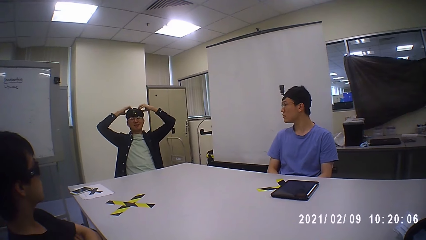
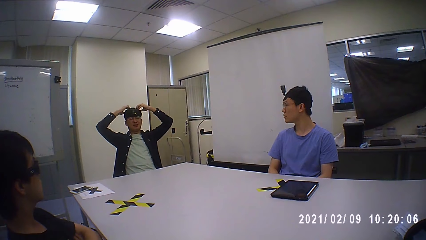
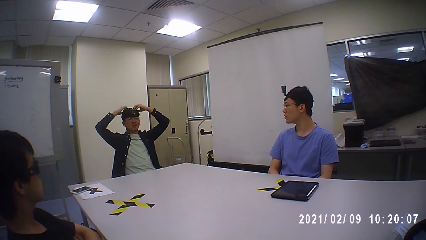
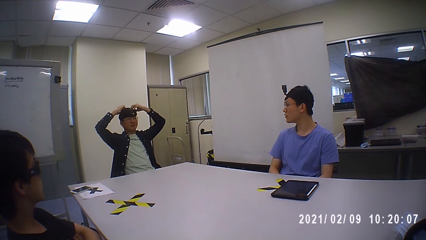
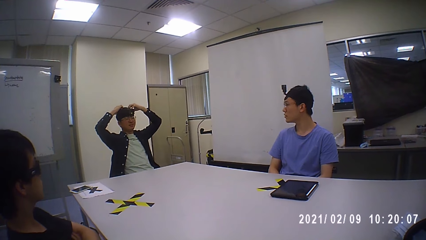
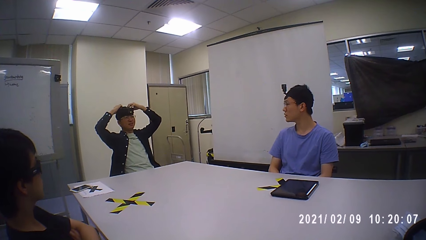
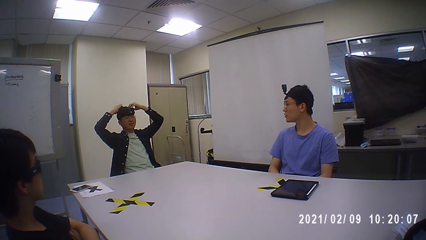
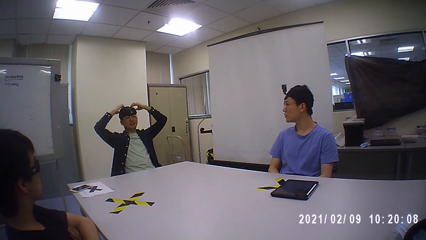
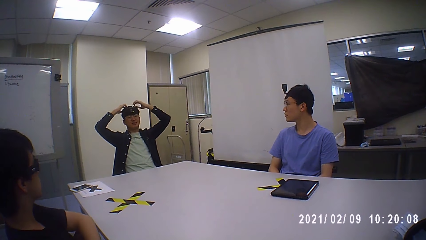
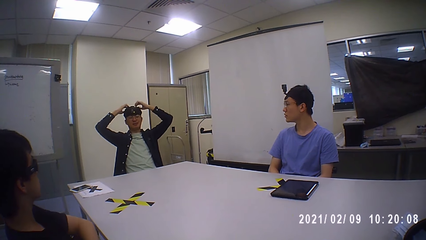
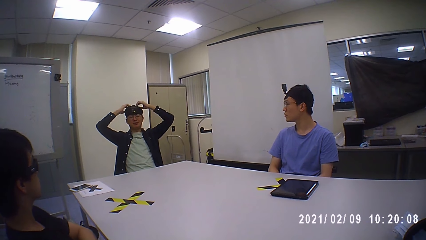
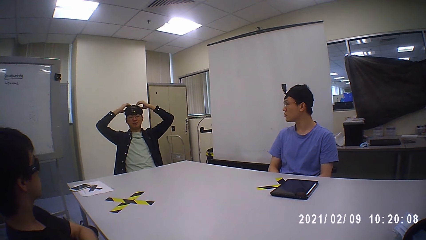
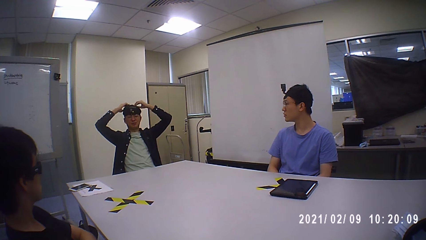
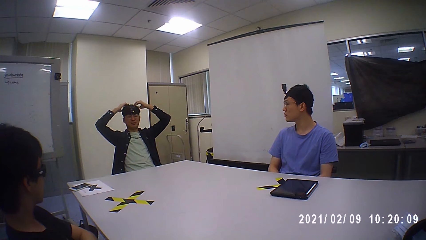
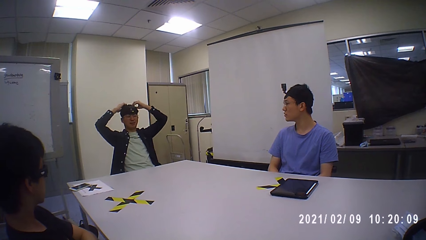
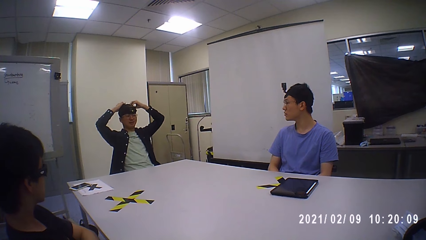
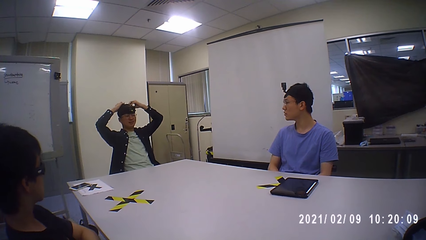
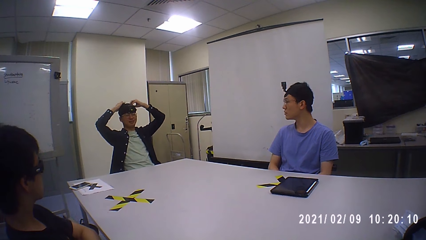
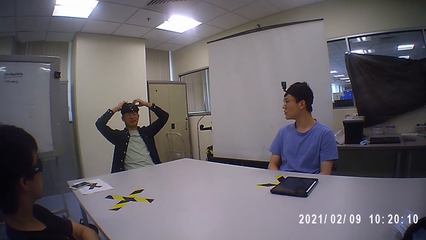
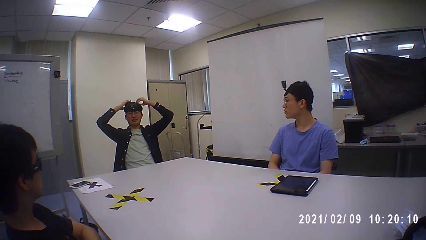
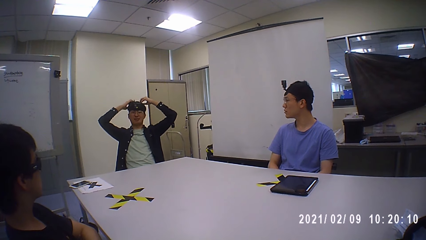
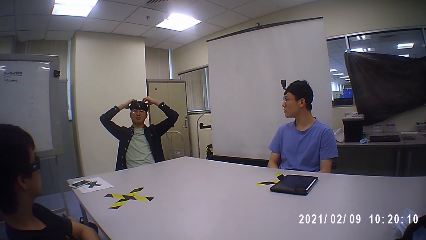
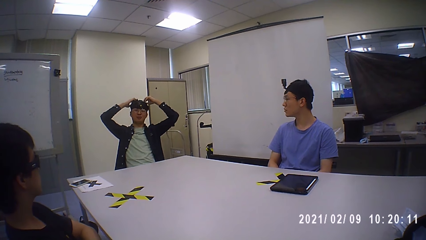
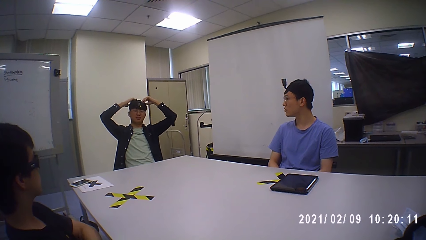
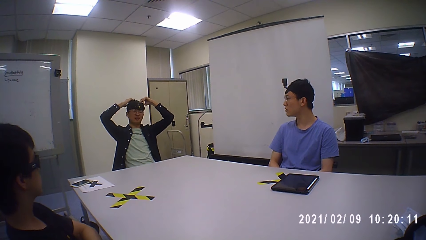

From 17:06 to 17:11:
A person talks and swings on the chair.

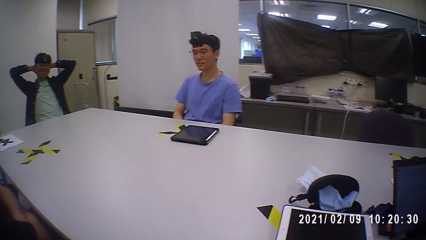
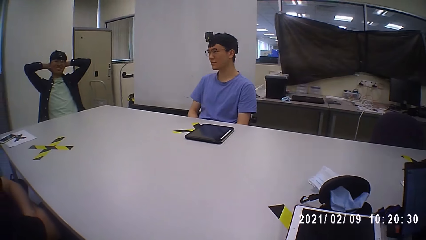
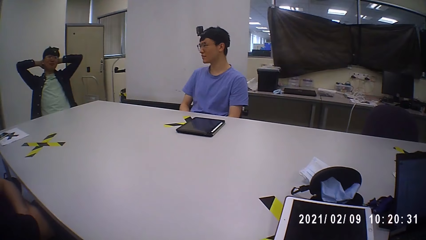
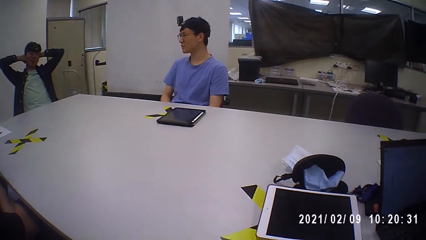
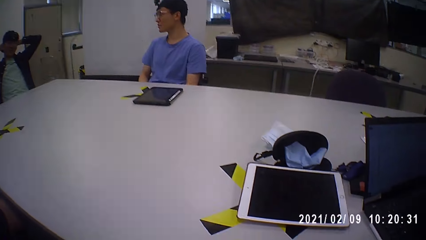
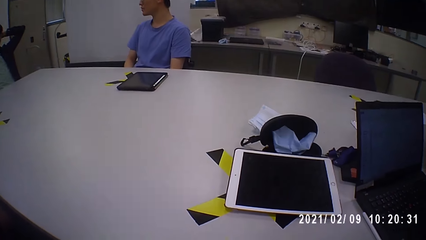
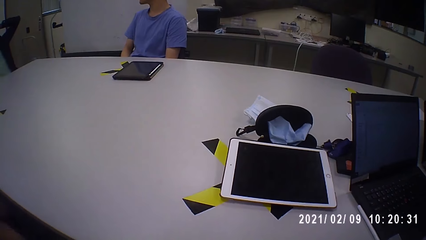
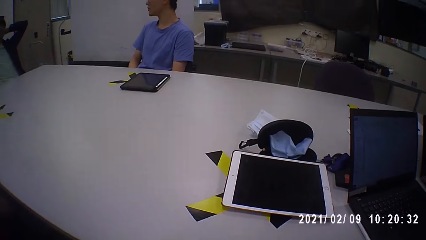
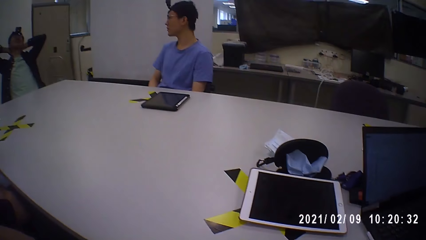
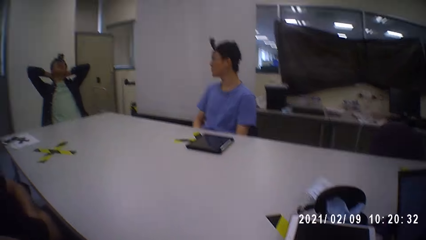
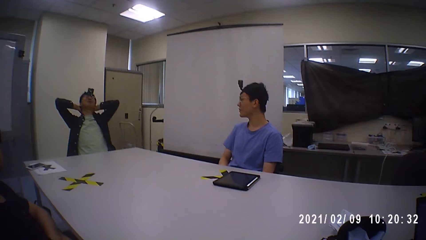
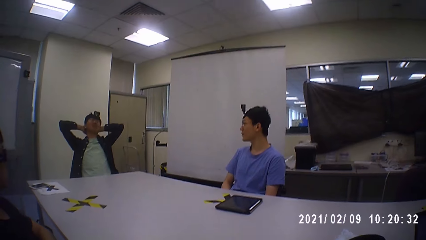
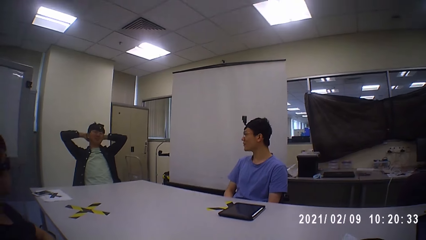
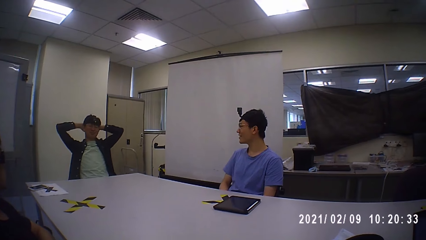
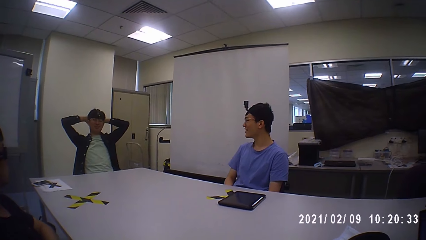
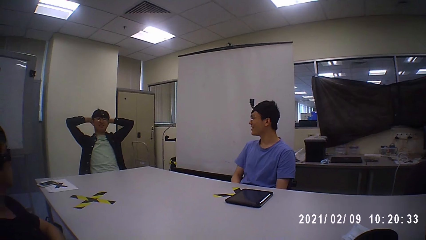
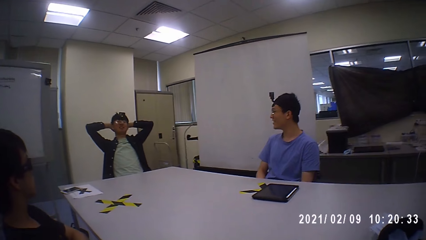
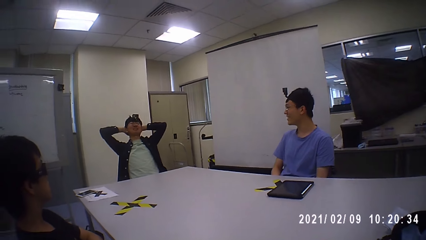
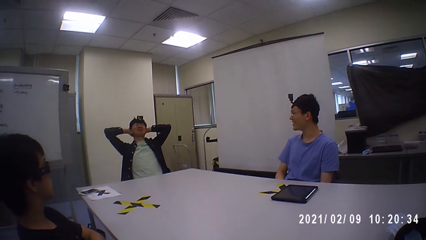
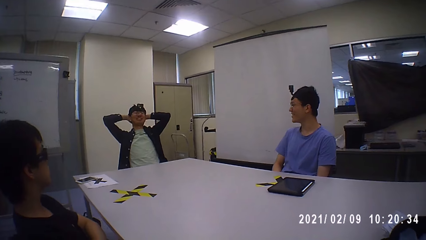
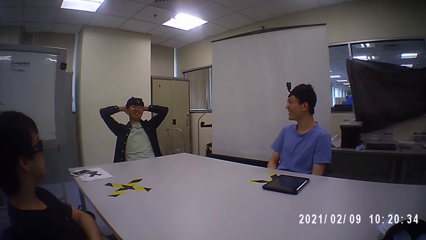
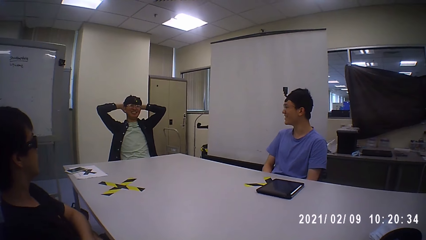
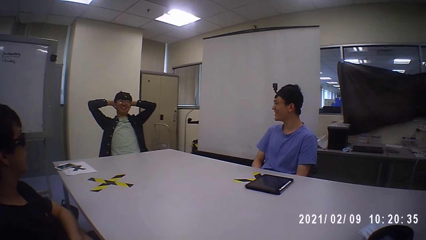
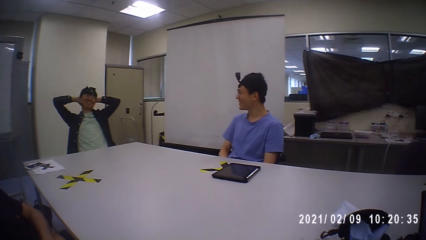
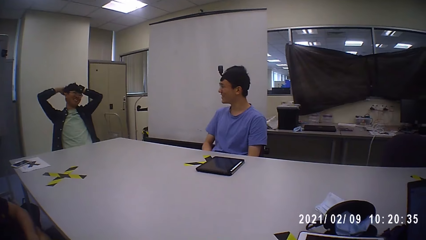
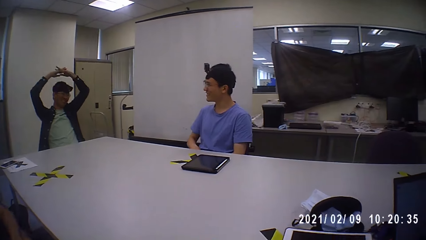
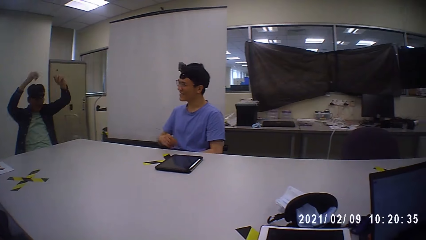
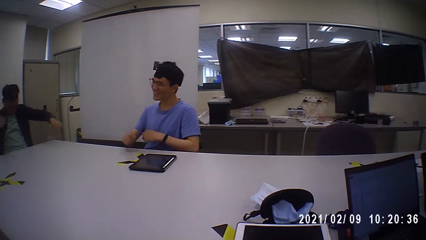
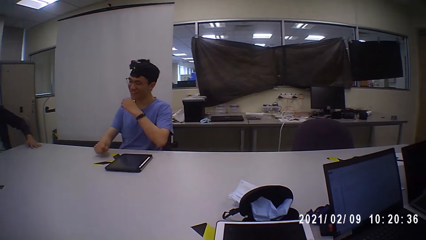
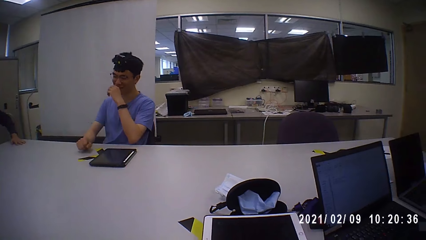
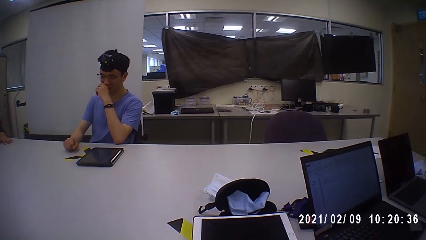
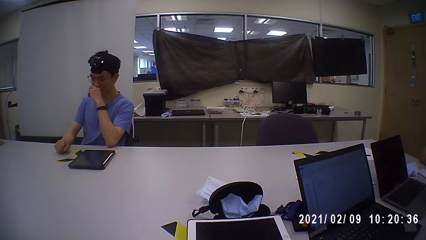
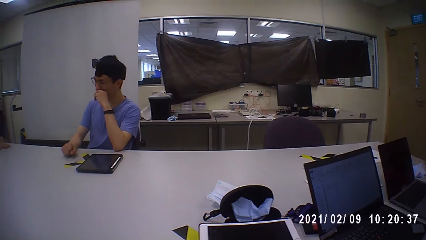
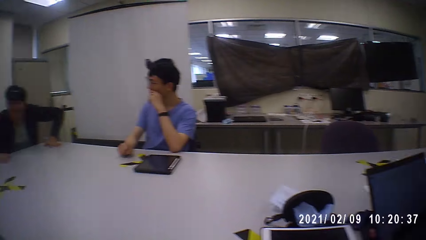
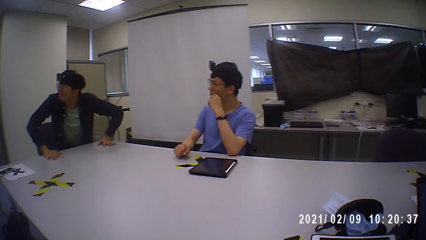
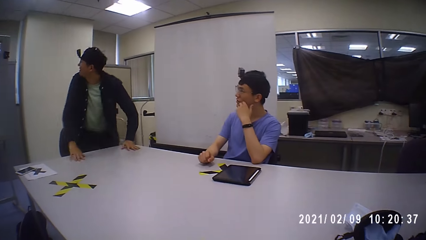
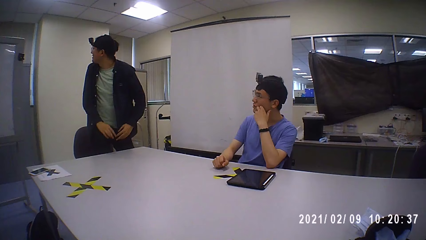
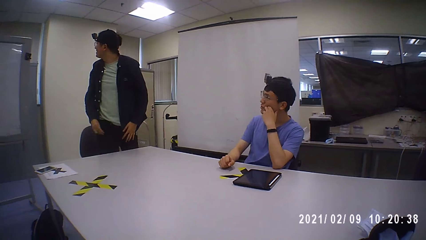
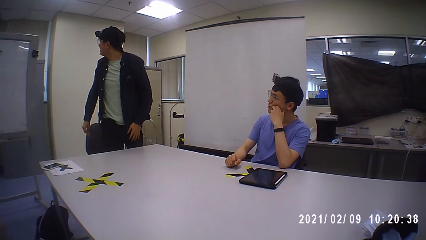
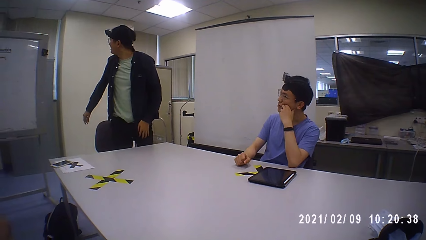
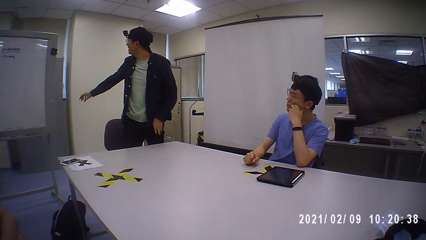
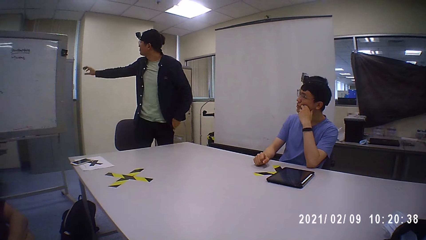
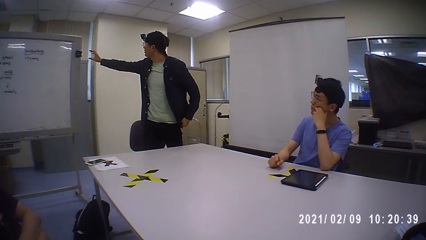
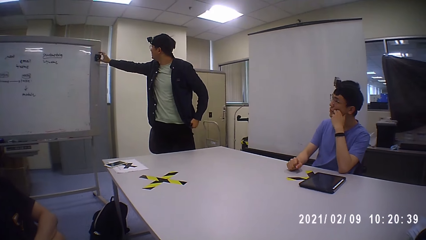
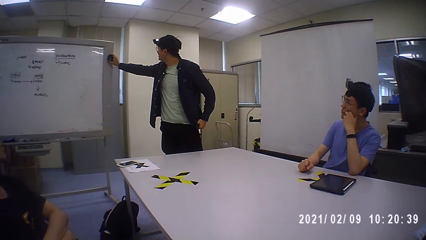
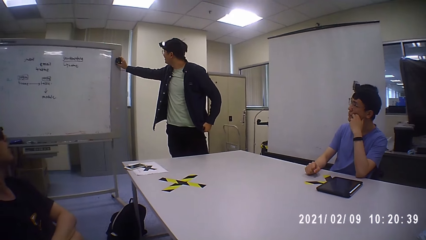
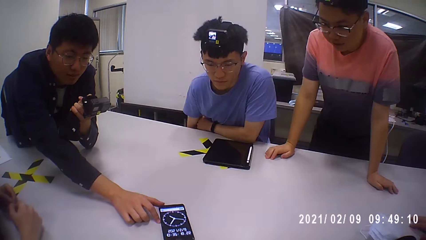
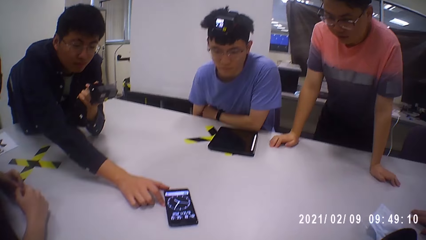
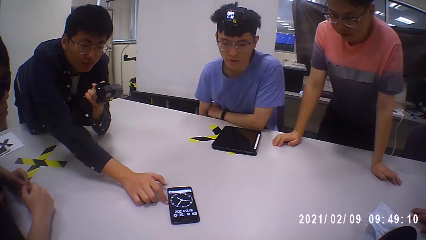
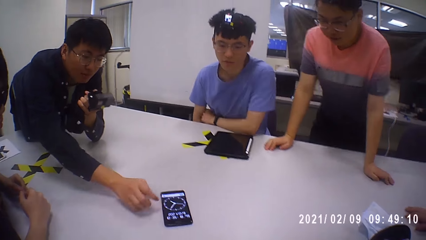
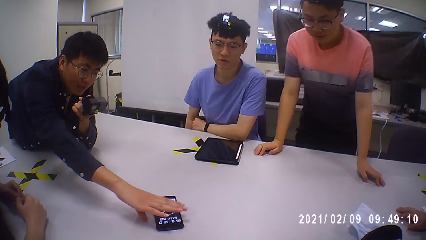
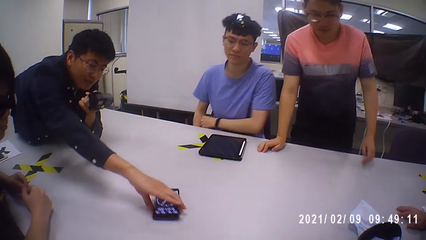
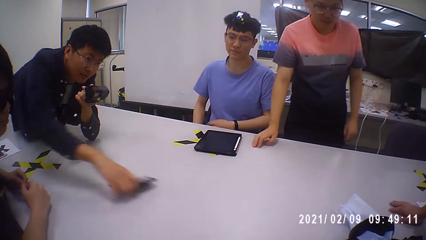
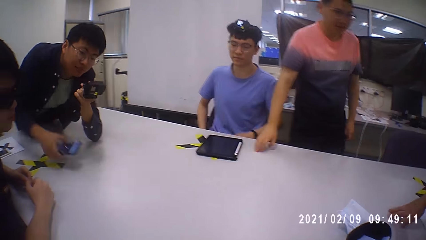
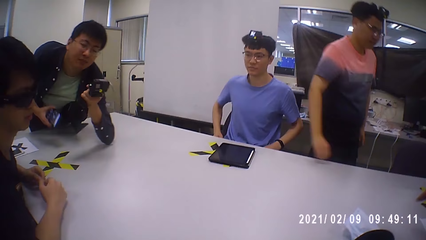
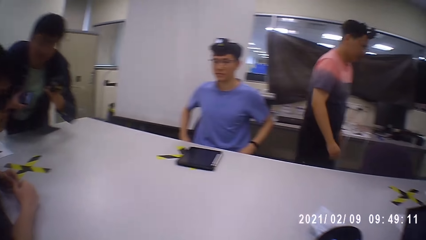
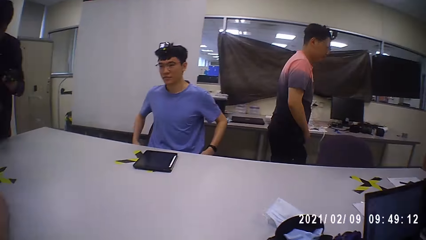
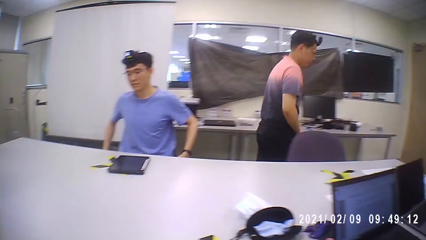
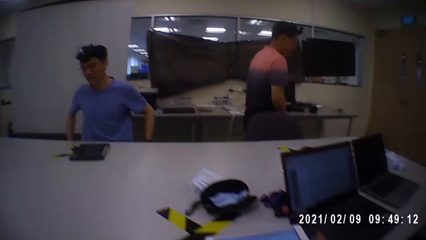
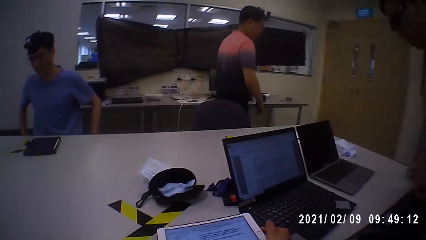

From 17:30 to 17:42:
A man responds. Another man places his left hand on his face and places his right hand on the table. The first man rises from a chair. The first man touches a black magnet container on a whiteboard with his right hand. The first man operates a gadget. The first man picks up a phone from the table with his right hand.
